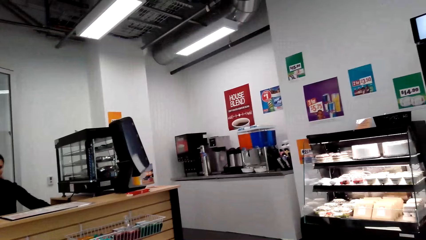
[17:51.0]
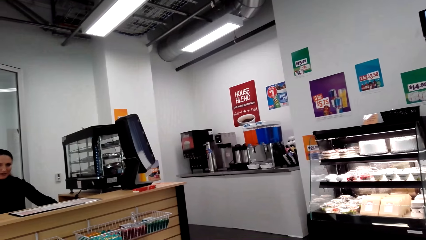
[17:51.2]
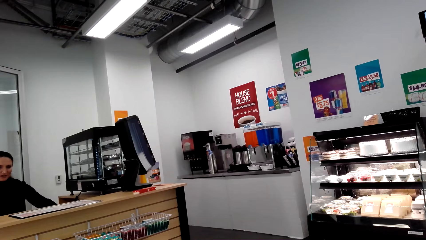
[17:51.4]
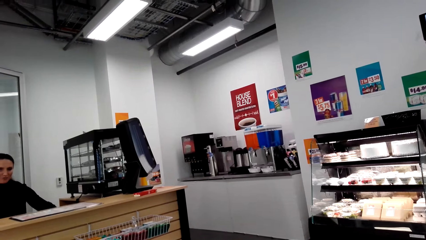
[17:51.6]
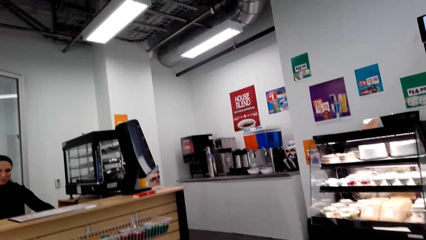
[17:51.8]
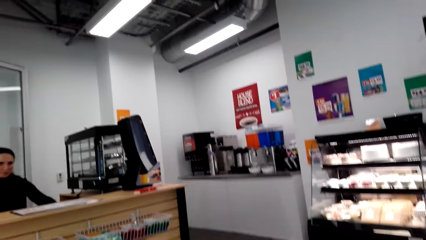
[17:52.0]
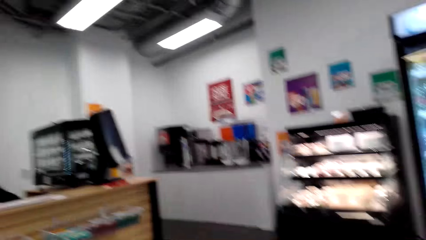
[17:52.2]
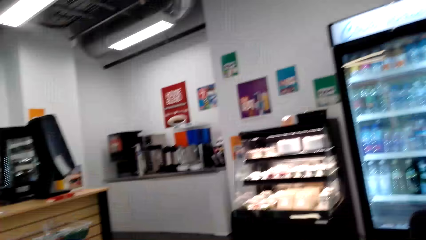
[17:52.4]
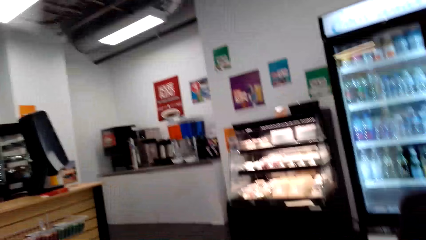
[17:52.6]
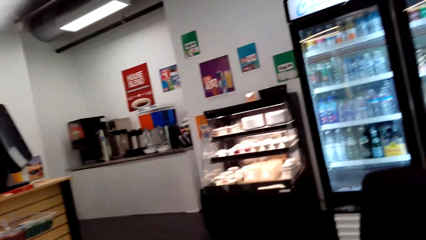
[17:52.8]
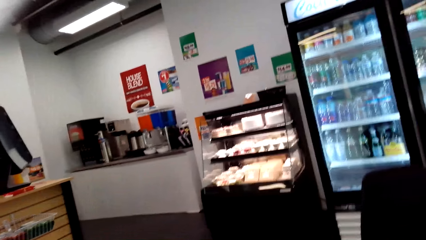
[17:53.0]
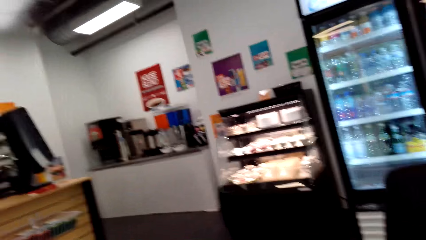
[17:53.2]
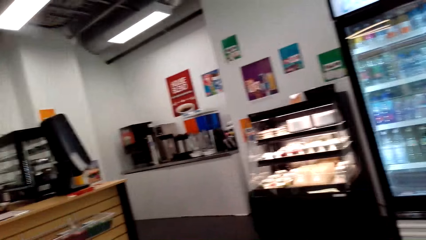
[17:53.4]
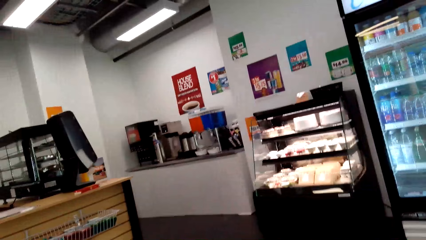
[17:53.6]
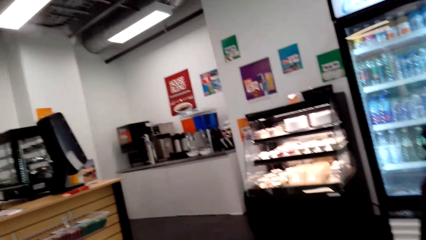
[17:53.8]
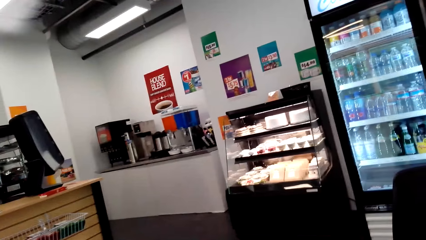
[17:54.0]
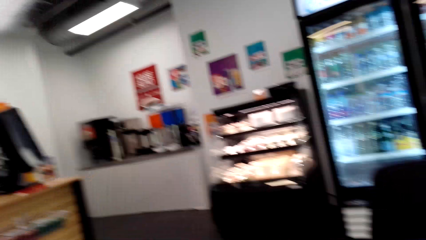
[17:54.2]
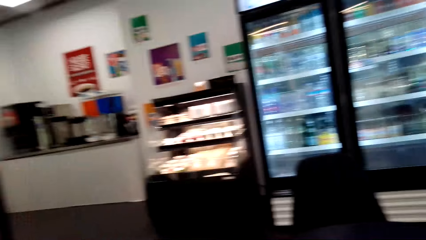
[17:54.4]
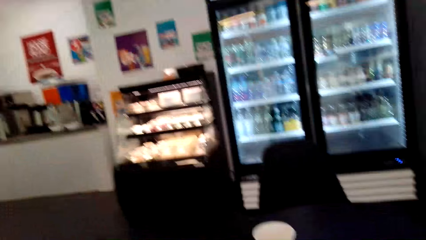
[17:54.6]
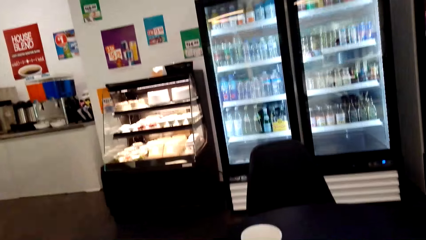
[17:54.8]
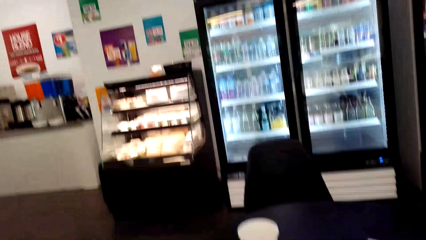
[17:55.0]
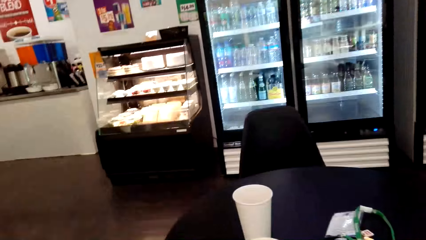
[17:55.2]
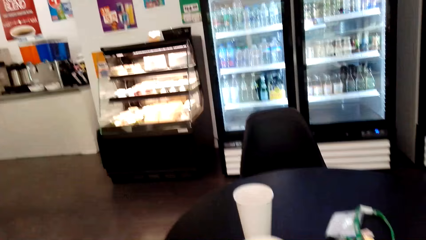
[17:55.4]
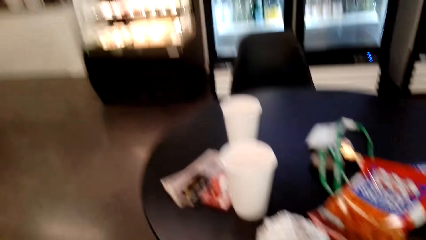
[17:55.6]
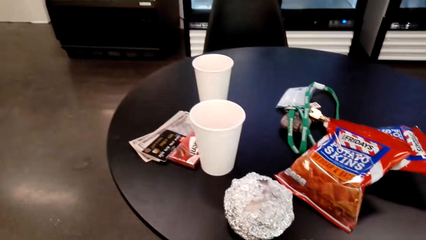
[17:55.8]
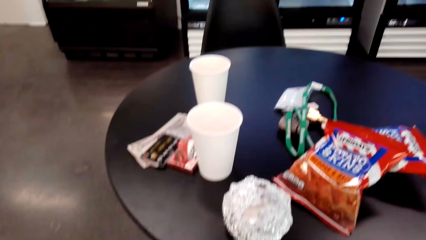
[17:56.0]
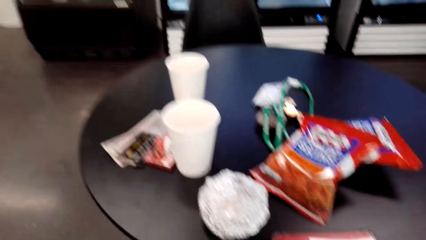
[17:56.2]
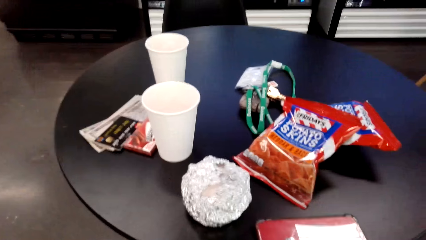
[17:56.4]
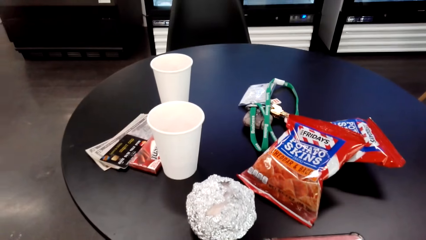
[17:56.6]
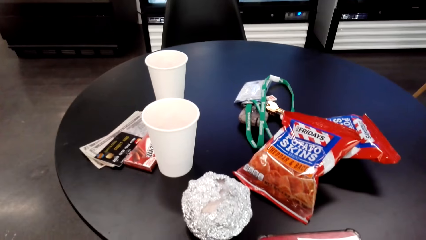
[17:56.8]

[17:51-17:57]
The camera wearer converses with a woman.

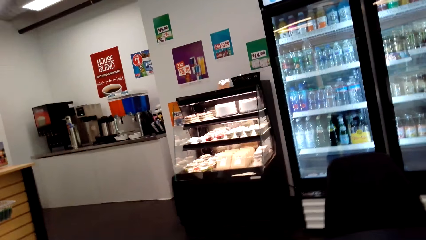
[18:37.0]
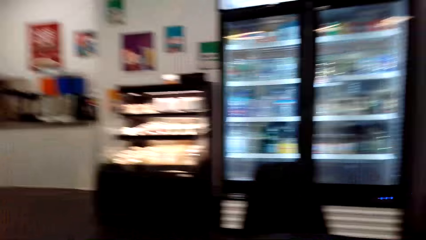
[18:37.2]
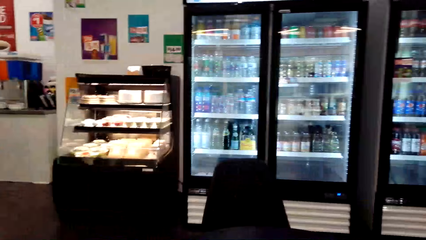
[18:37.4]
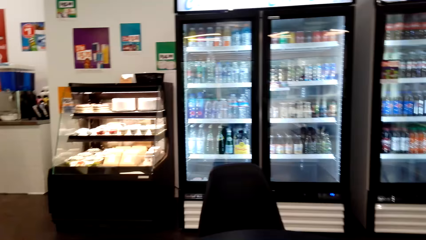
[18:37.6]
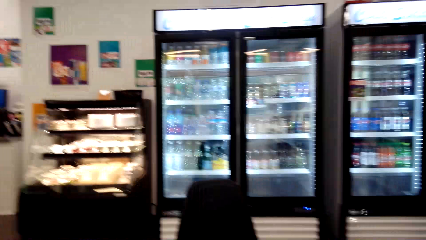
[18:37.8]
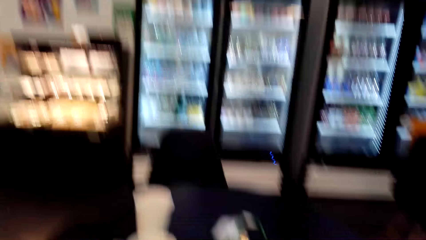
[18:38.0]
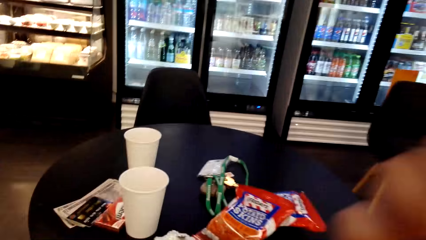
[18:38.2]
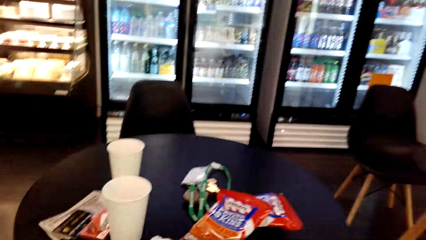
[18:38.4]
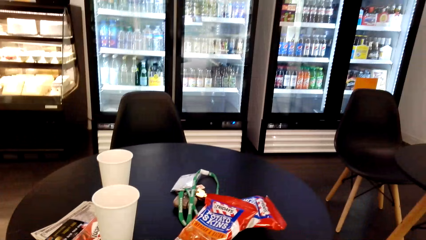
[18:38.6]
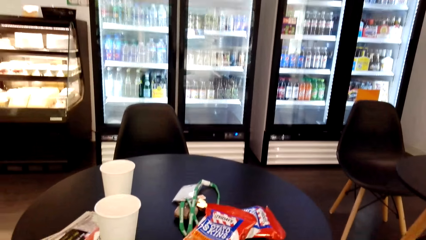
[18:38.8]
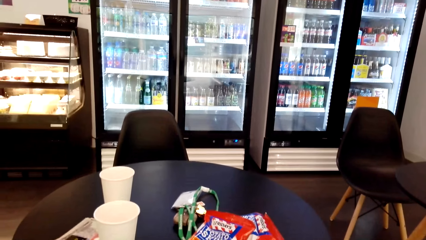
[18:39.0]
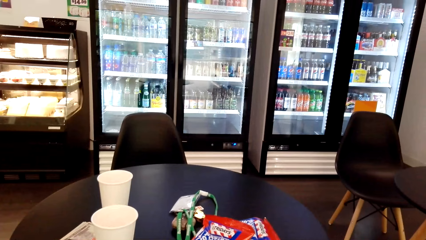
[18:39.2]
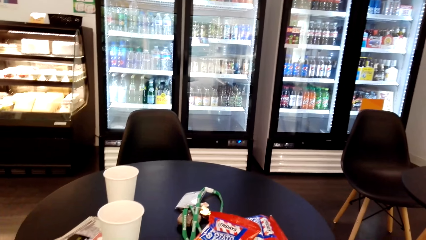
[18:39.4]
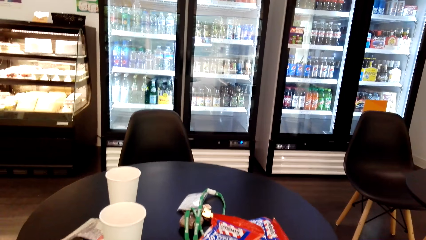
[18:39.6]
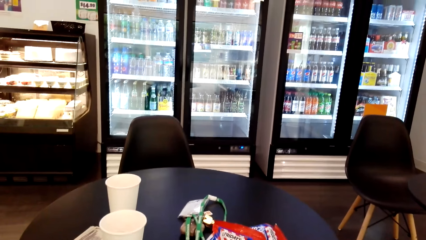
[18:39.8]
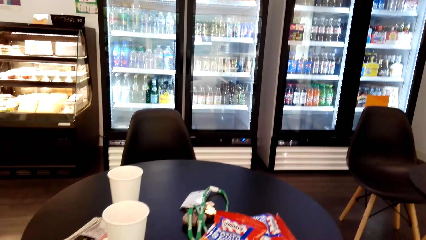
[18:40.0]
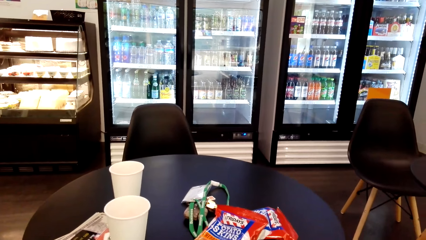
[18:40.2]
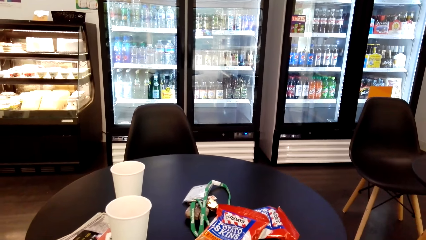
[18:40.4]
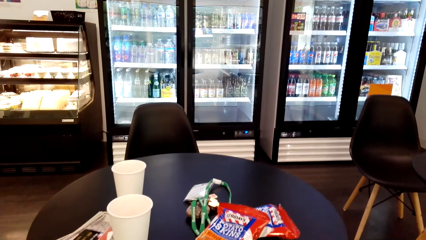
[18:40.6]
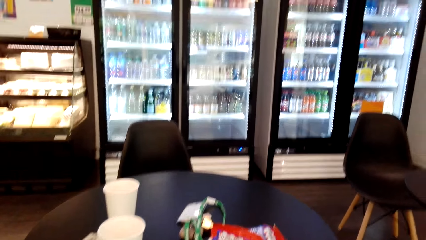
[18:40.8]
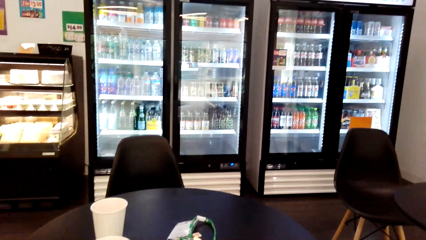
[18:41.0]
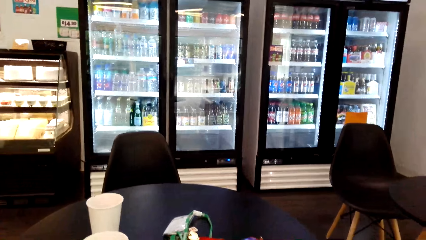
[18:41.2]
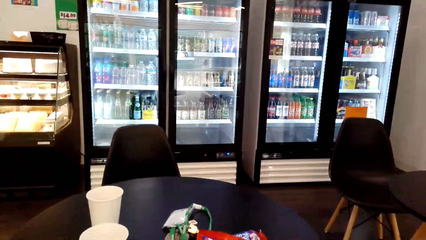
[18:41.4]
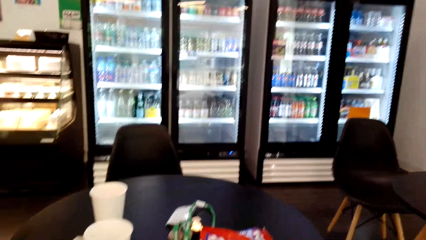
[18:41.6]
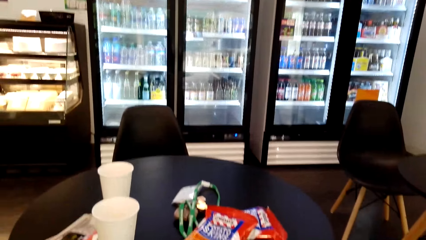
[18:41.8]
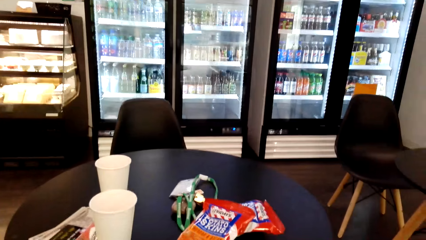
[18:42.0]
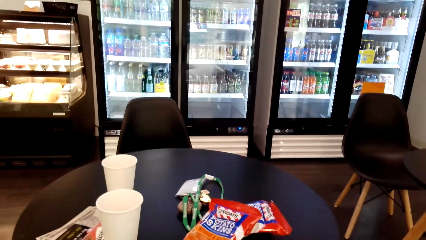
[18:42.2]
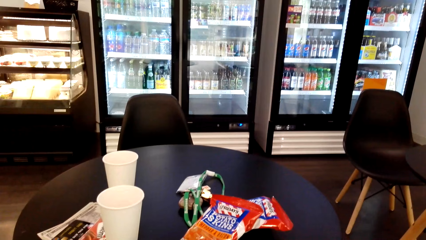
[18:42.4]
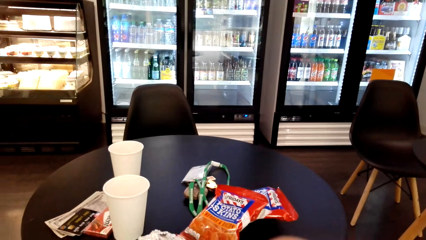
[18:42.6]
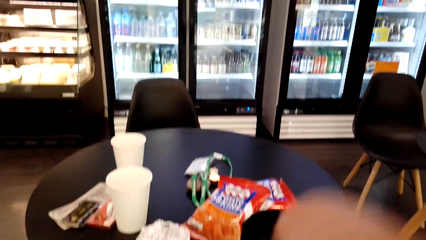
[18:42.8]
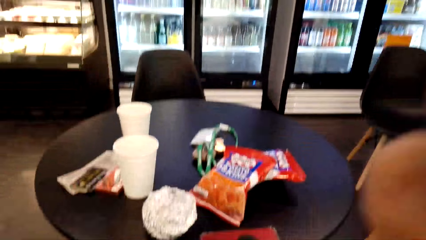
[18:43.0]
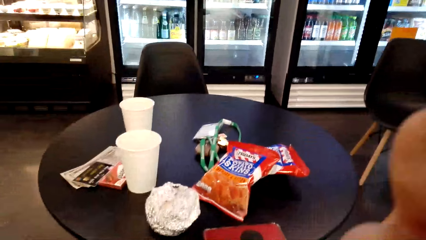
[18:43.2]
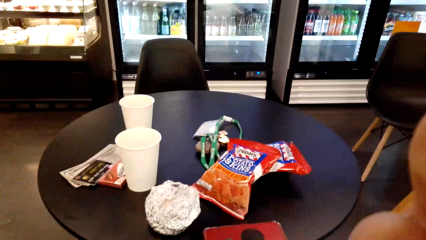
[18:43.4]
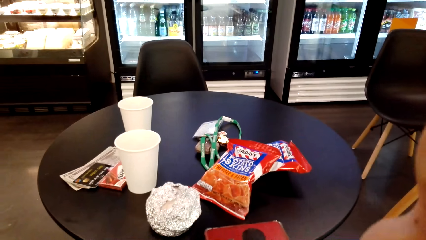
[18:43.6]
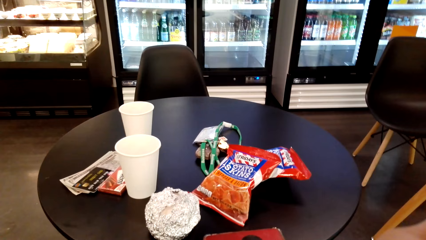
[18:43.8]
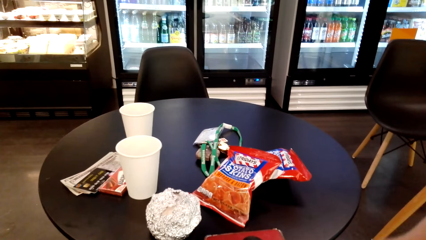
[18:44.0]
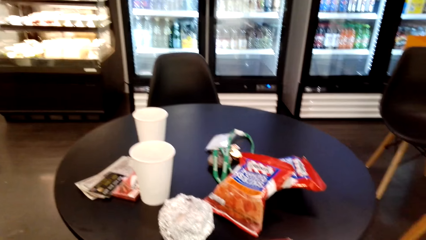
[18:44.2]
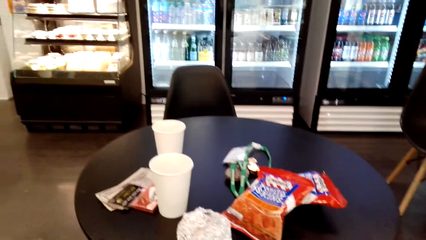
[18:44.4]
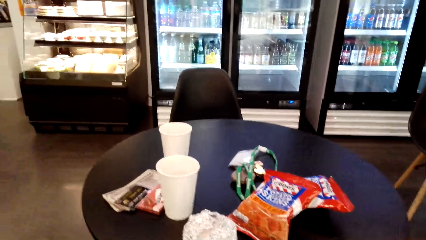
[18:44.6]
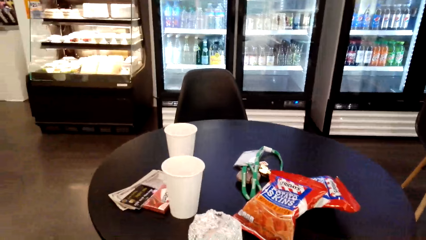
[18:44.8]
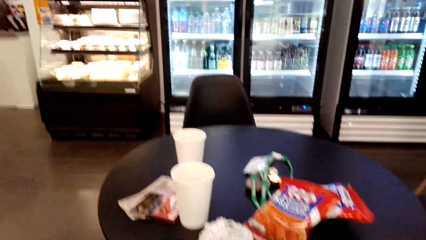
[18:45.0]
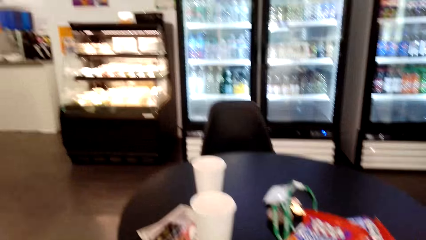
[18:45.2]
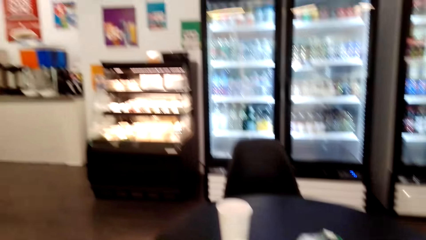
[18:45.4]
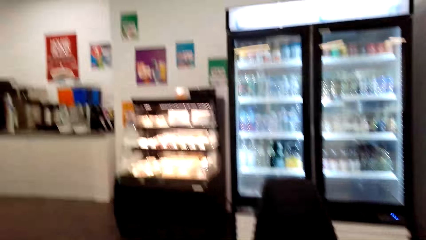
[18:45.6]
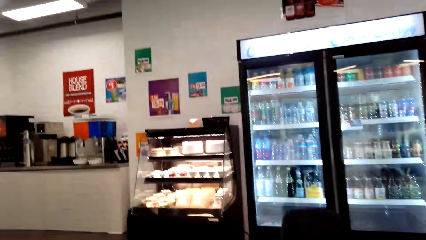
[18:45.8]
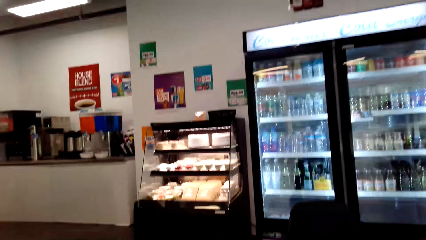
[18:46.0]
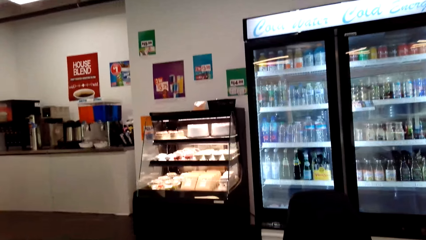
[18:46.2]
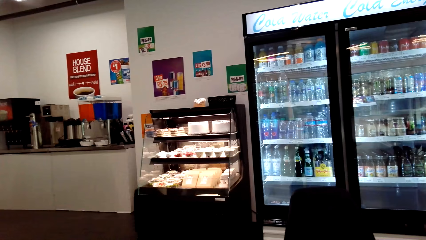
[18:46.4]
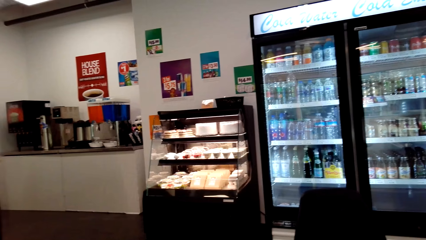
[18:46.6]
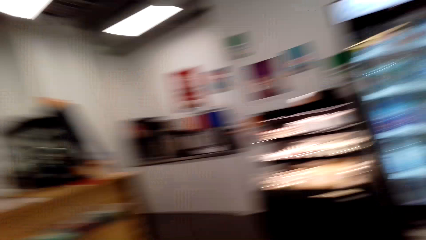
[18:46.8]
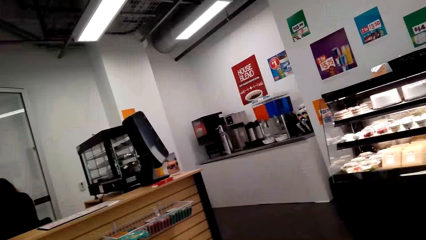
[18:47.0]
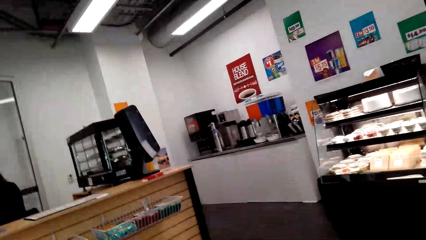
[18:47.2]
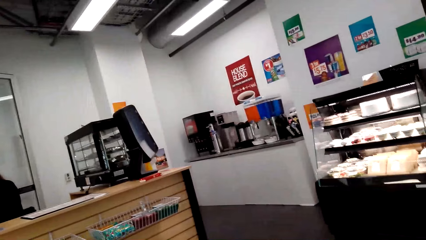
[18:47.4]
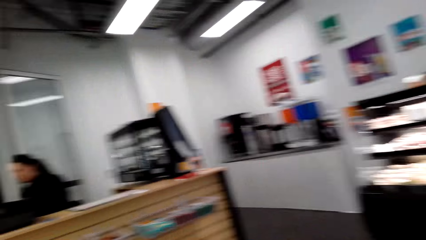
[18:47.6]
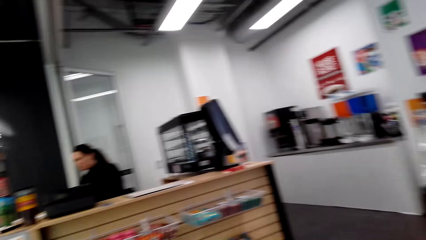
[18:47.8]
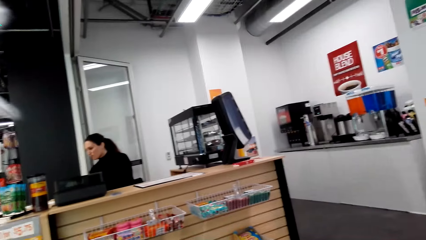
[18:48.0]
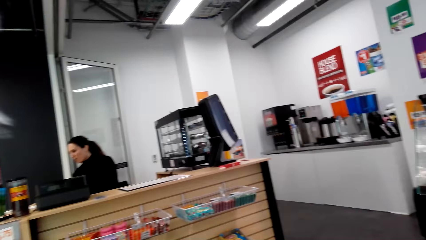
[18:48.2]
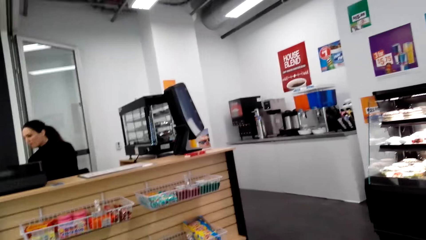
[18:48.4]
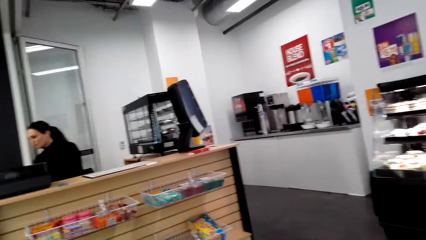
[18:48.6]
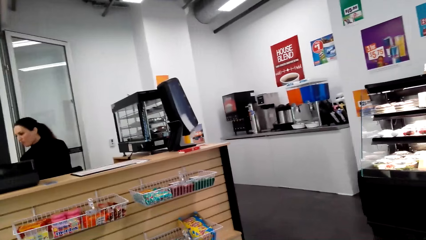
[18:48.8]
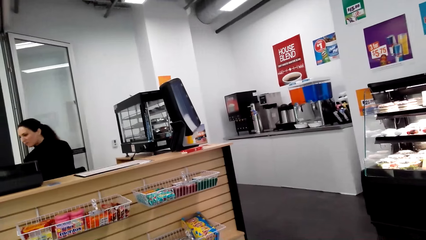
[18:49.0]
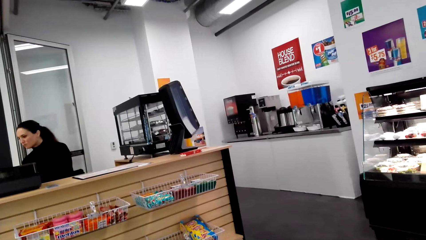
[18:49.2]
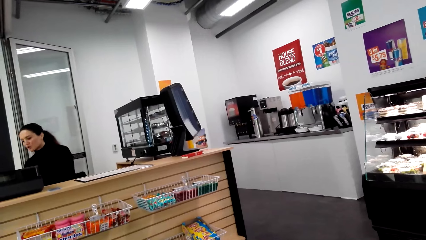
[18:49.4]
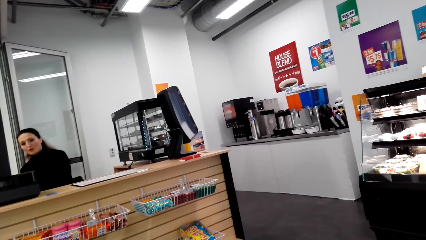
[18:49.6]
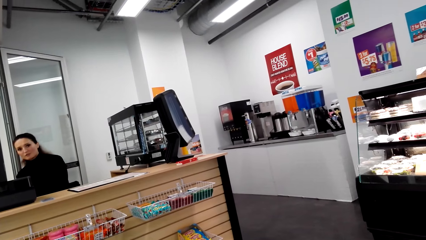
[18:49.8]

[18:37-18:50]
The camera wearer raises his hand. He looks around. He raises his hand. He looks around.
